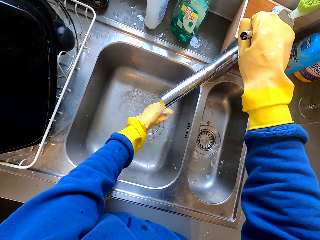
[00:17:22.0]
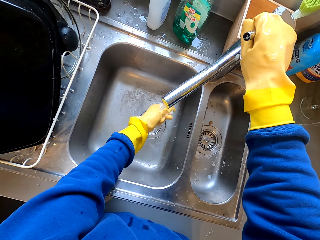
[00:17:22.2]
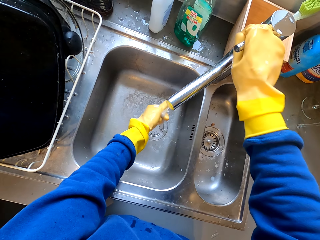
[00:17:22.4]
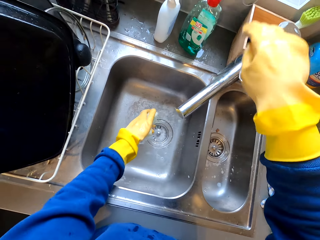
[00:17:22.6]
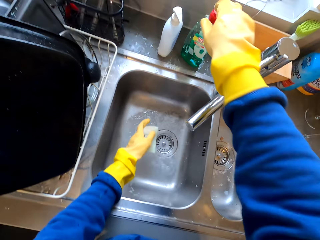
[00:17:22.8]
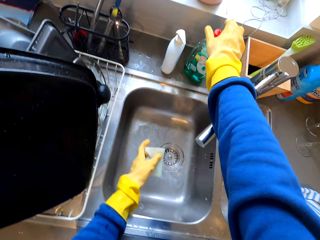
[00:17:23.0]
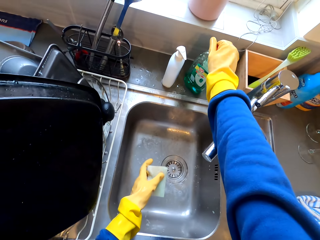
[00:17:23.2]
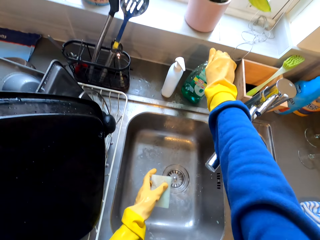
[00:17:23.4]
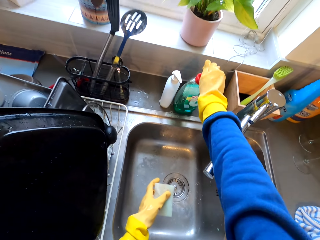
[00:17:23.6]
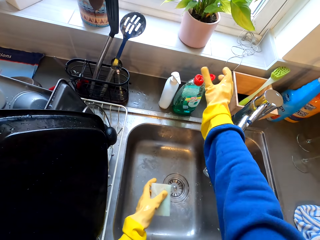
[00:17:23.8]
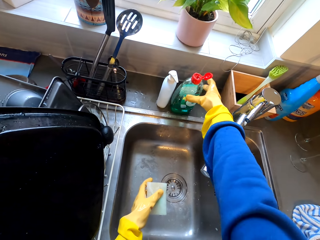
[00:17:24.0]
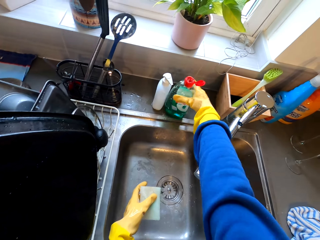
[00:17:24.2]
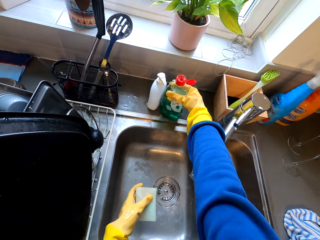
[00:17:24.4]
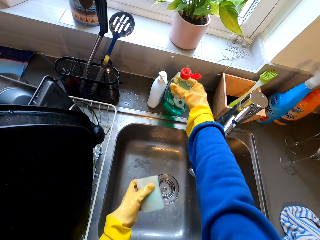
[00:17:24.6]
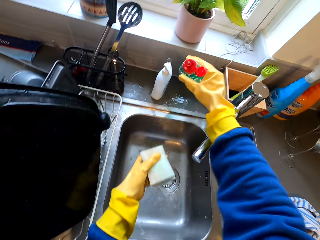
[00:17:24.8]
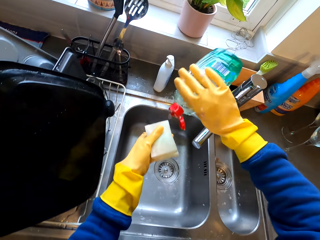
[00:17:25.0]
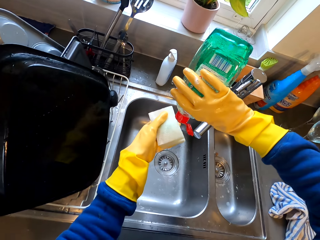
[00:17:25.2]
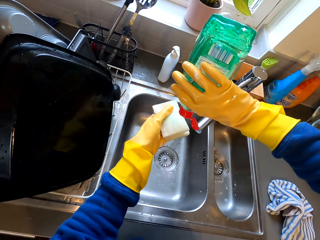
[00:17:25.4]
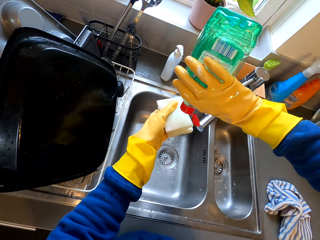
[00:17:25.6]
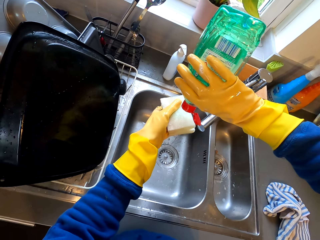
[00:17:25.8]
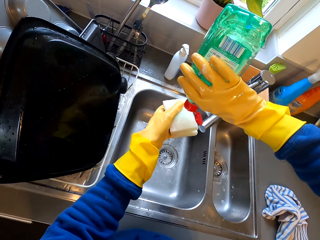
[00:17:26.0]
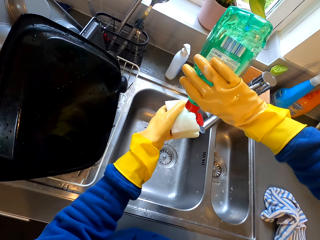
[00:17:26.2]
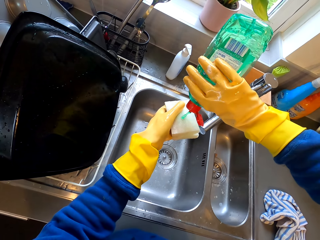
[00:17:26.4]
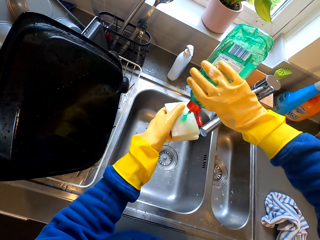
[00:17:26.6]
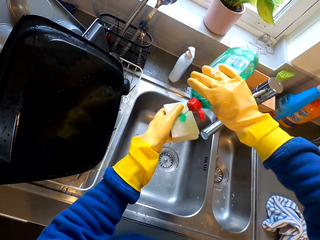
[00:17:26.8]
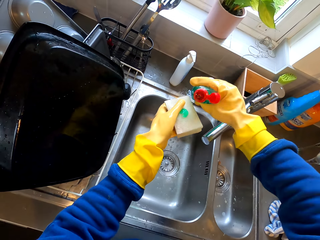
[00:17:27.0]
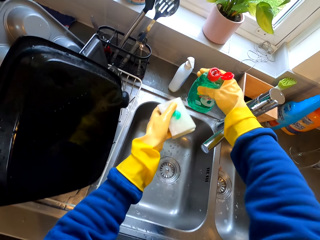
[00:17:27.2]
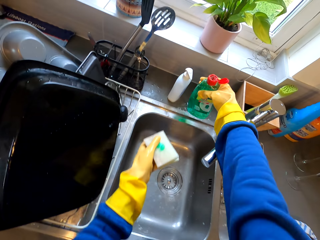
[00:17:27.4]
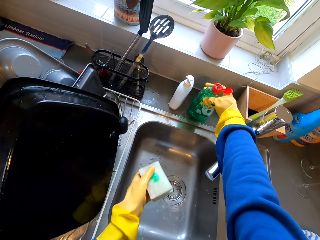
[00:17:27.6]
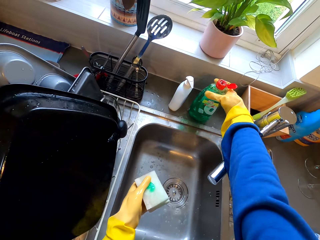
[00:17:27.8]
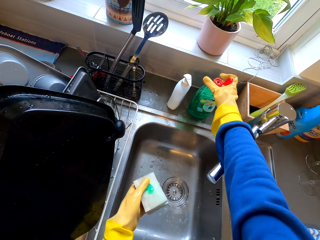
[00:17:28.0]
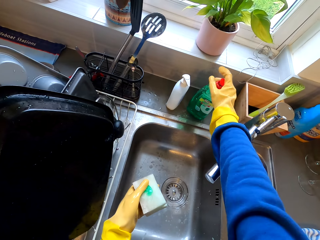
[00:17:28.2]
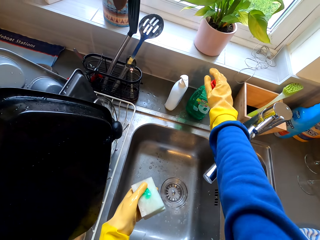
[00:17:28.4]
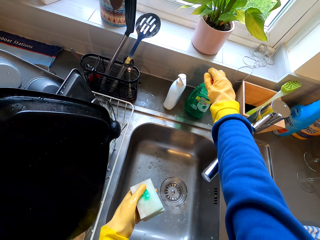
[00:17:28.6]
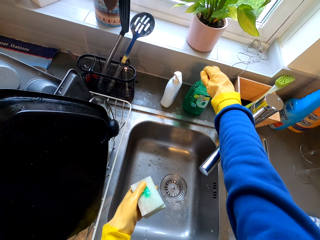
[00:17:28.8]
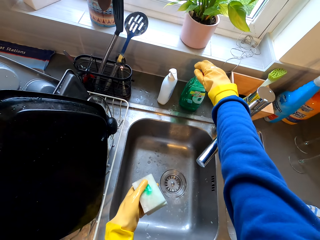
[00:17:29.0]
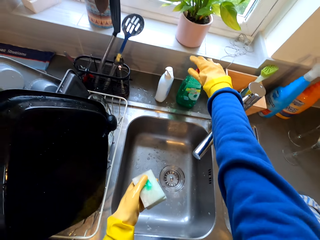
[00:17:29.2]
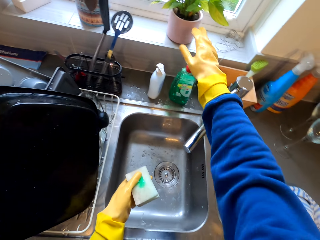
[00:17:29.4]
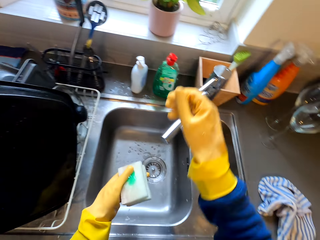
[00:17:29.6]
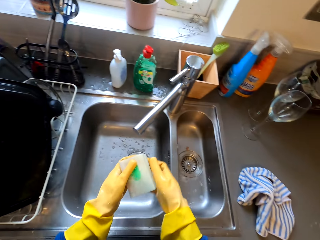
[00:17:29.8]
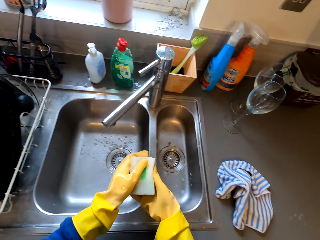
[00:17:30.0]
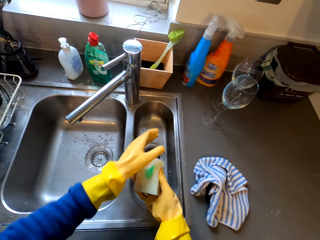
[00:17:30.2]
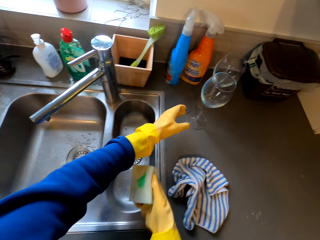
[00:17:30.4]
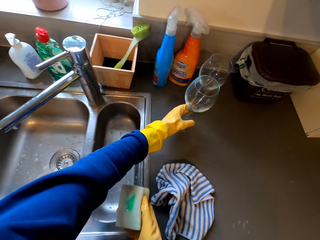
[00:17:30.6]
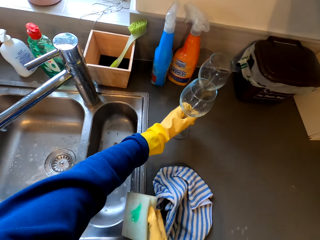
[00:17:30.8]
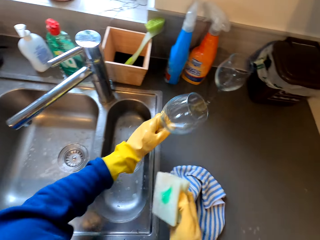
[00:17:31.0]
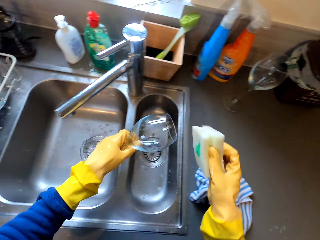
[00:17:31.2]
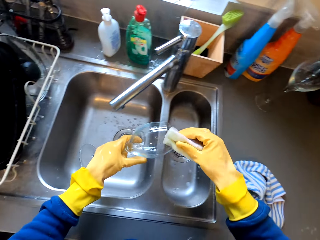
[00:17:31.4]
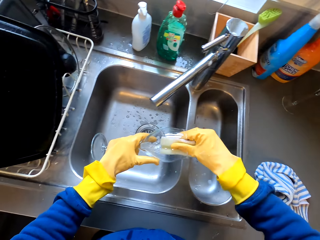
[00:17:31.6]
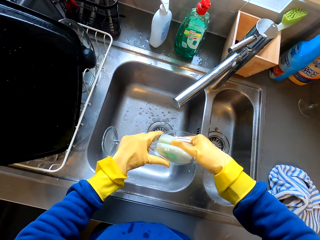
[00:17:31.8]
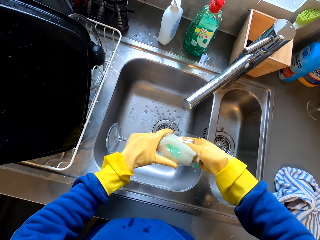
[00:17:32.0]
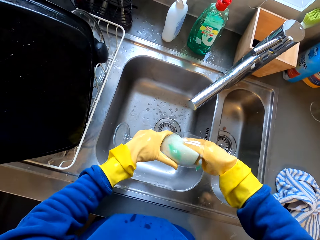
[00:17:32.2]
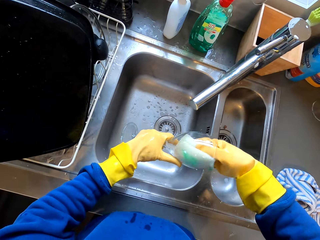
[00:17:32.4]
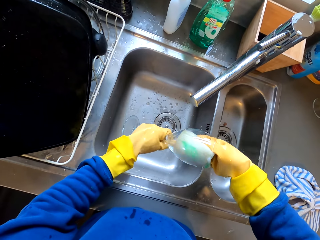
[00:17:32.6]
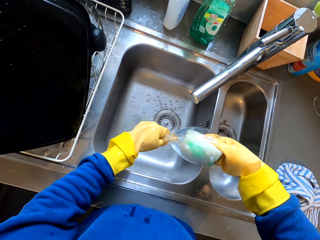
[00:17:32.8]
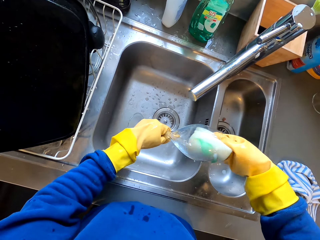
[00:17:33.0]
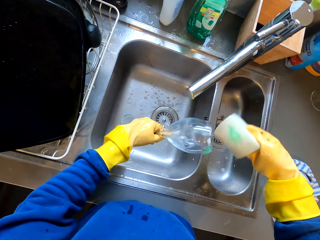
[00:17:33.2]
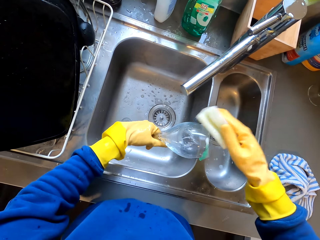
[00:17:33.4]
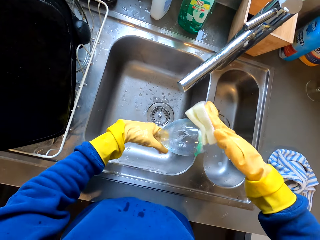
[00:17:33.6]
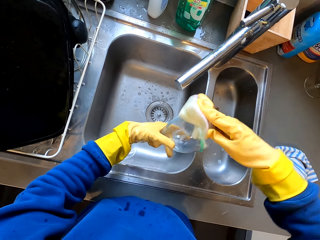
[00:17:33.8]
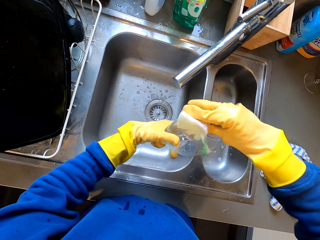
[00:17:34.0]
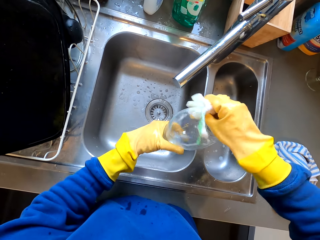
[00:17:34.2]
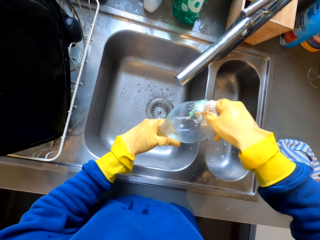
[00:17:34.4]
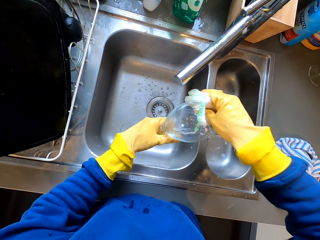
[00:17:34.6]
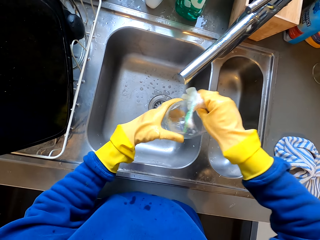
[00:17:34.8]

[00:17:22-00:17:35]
The camera wearer turns off the tap. They open the liquid soap. They pick up the liquid soap. They pour the liquid soap on the sponge. They put the soap back. They close the bottle top. They pick up a wine glass. They wash the wine glass.

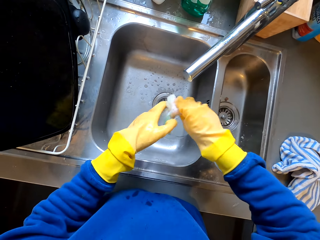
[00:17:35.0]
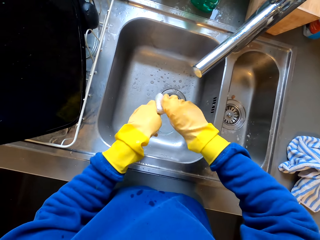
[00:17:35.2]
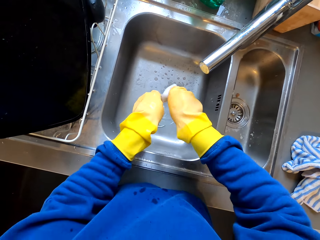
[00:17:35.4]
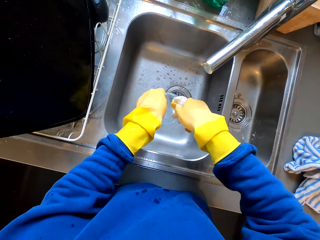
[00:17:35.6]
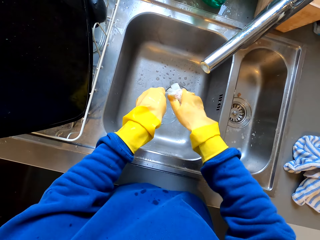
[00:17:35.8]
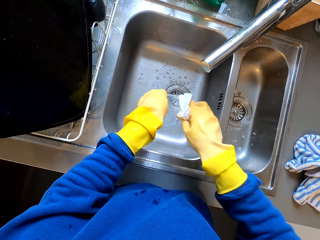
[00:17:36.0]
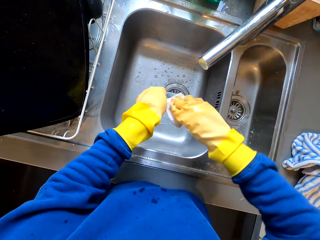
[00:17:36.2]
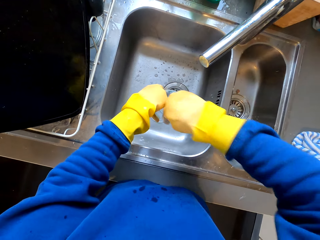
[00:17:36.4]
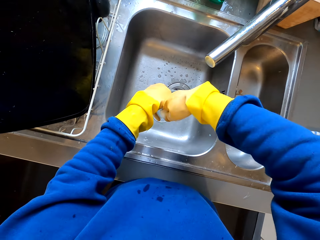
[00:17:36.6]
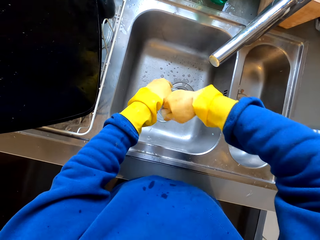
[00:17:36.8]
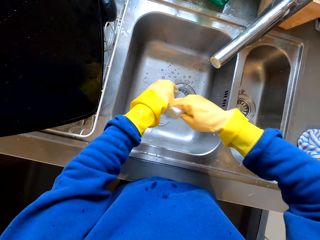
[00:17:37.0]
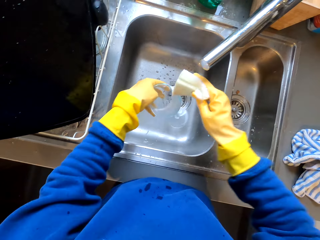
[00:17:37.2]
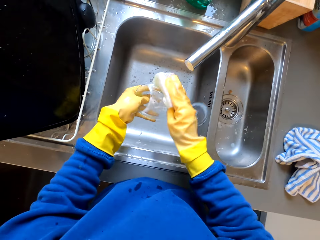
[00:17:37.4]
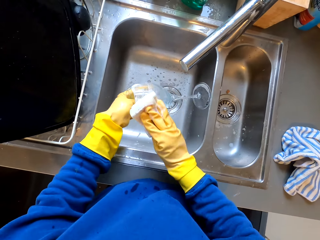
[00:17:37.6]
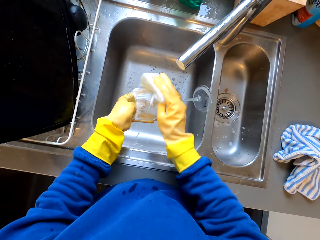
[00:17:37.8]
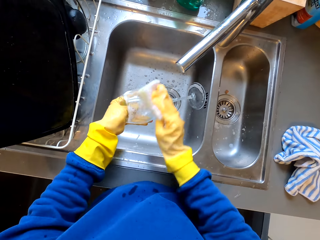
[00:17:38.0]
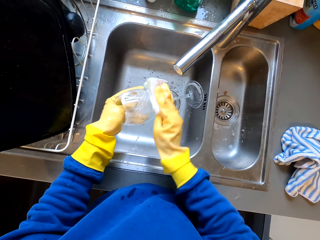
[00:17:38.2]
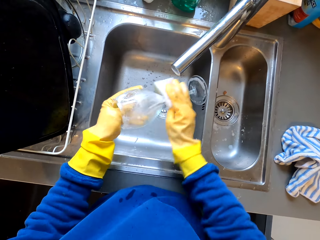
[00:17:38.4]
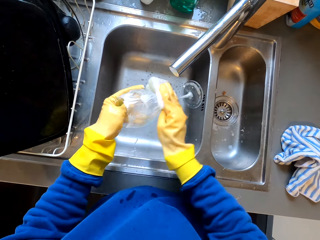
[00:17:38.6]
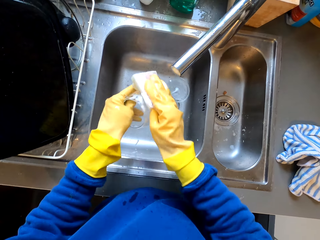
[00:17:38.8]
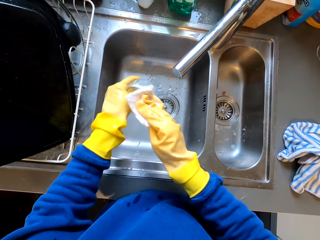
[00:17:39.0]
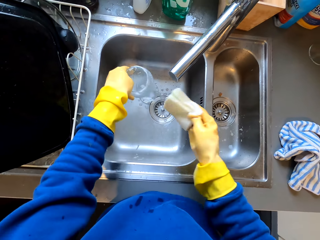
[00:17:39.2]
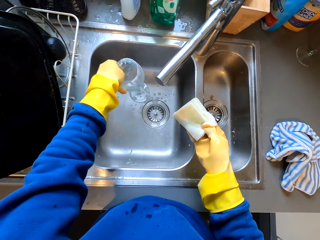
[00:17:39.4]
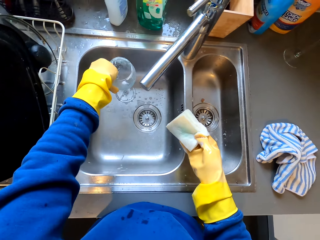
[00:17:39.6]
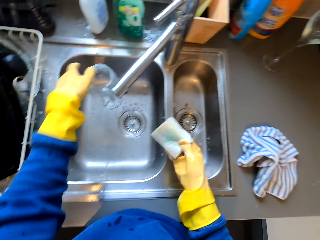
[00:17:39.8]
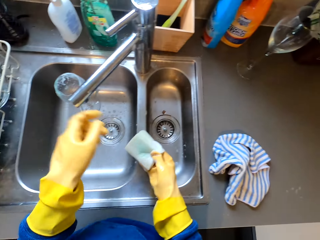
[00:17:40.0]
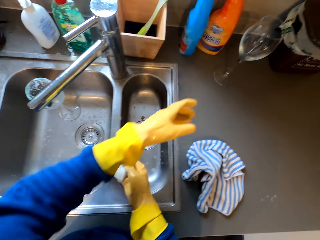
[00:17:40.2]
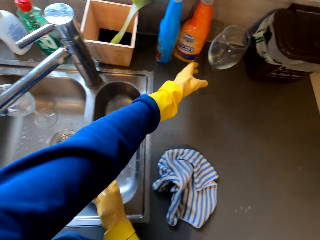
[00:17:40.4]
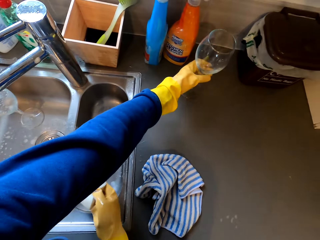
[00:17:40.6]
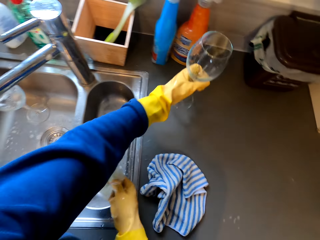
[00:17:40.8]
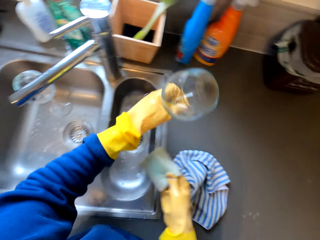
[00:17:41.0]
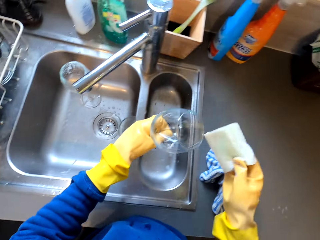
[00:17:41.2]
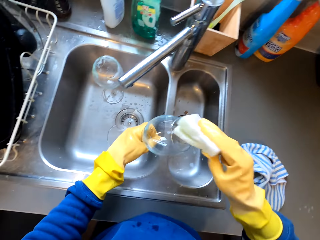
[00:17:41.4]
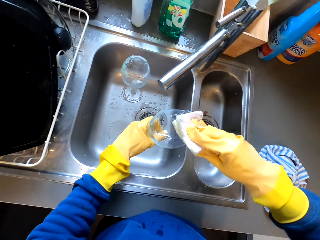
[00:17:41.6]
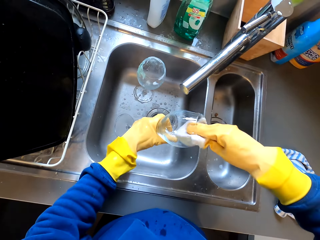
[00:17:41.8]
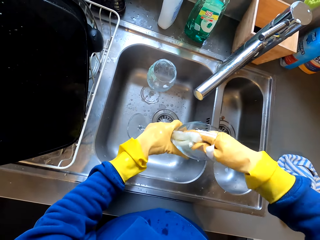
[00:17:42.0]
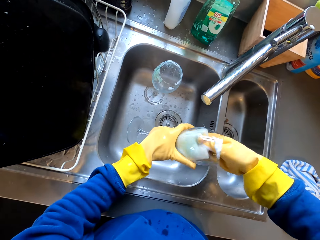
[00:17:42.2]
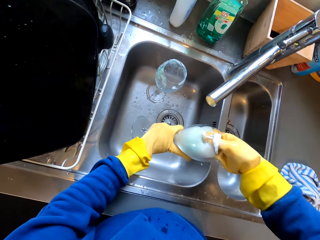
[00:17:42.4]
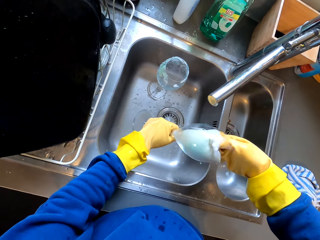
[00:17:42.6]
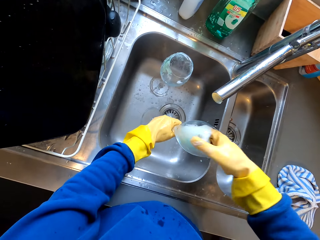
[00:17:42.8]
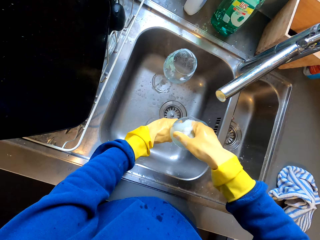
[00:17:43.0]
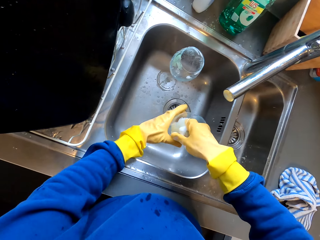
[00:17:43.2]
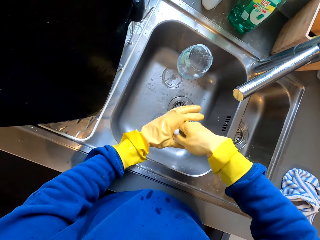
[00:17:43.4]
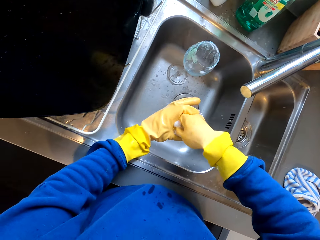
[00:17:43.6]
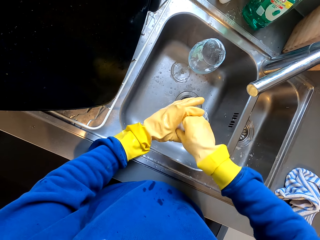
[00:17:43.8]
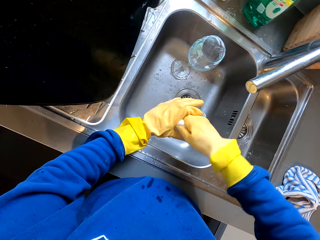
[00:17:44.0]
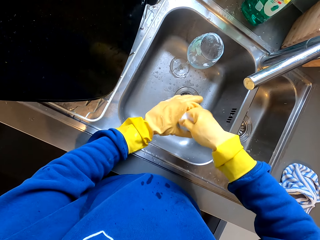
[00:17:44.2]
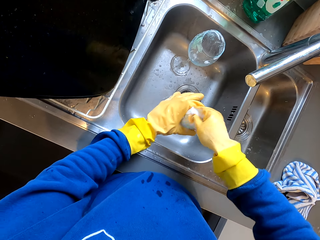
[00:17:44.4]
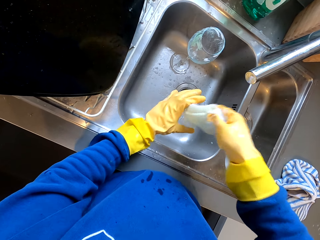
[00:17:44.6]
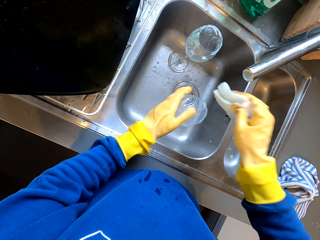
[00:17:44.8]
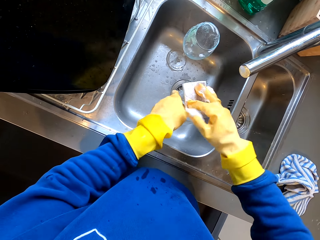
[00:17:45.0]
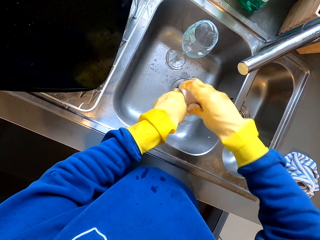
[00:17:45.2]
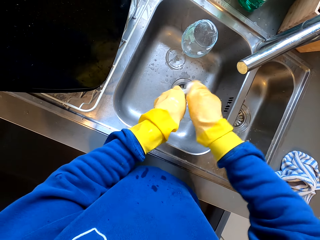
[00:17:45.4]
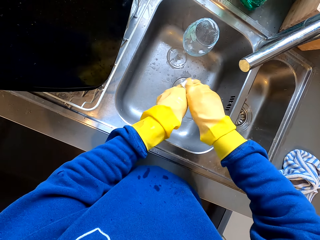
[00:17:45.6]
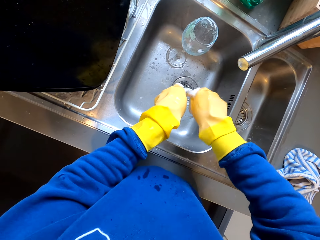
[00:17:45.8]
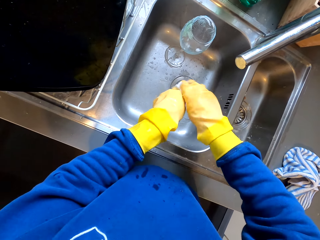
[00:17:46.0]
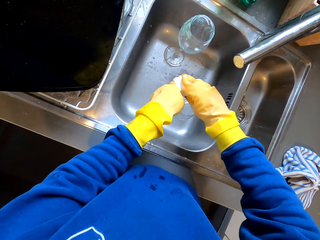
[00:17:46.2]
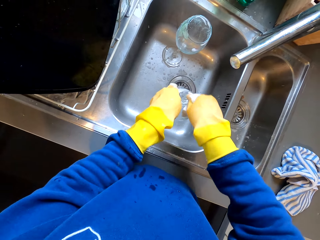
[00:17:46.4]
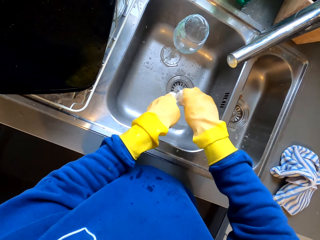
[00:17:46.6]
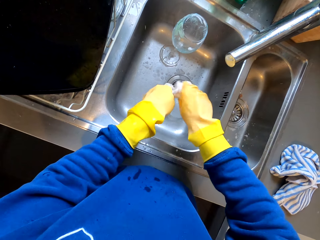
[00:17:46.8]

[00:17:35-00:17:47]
The camera wearer puts the wine glass in the sink. They wash the wine glass. They put the wine glass in the sink. They pick up another wine glass. They wash the wine glass. They put the wine glass in the sink. They wash the wine glass.
